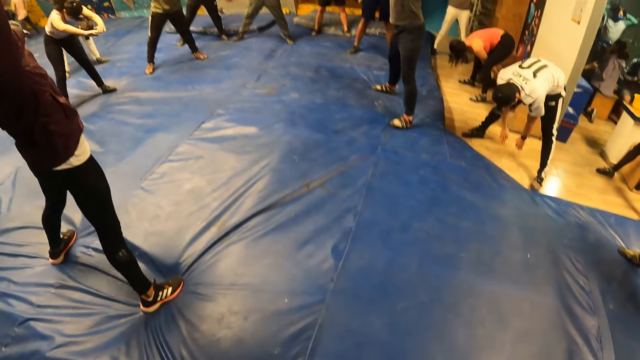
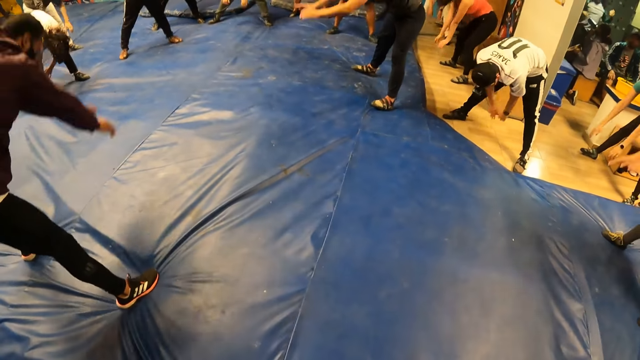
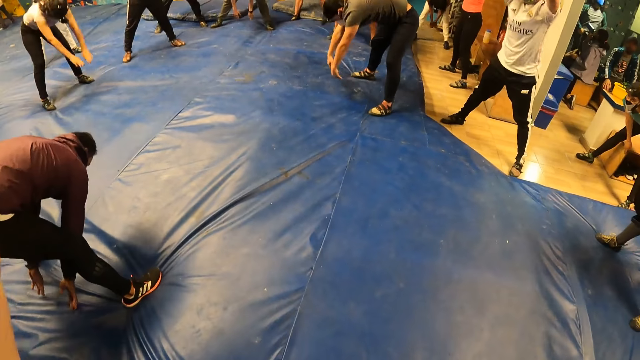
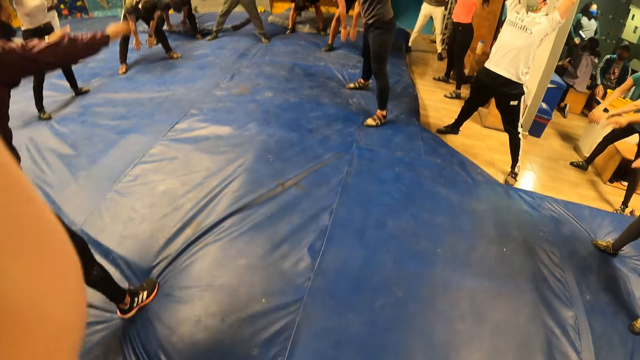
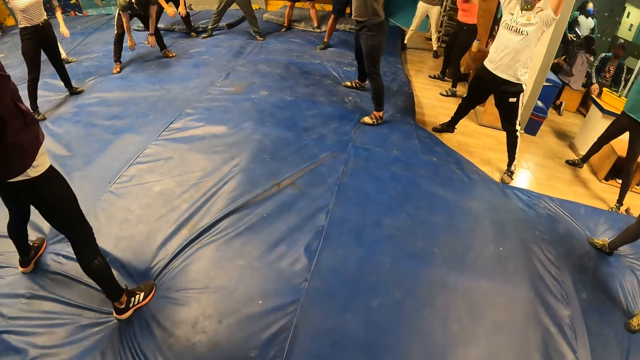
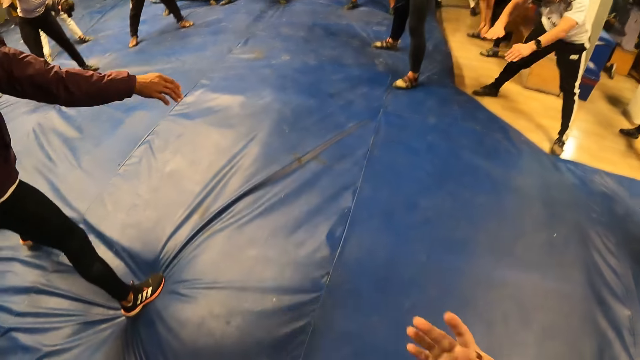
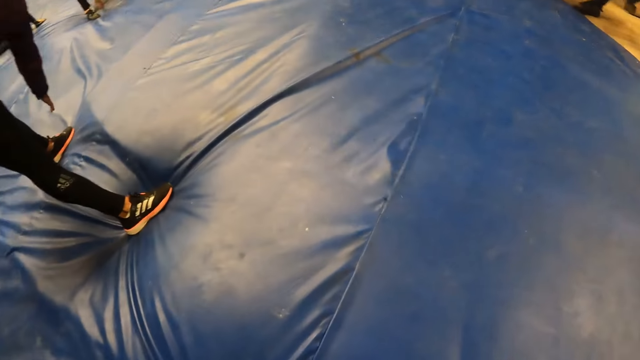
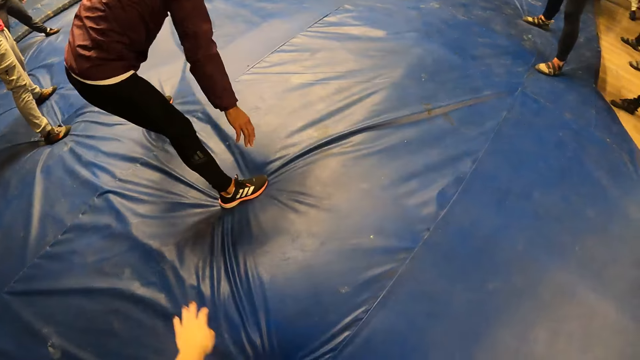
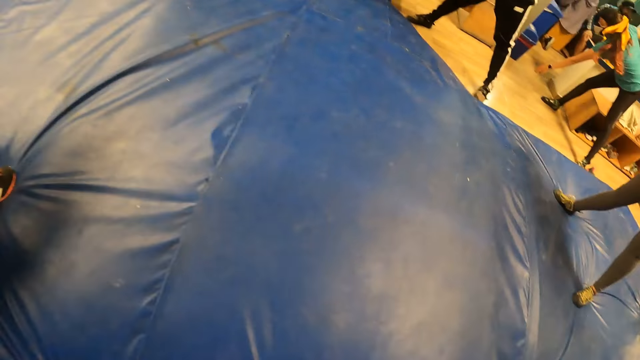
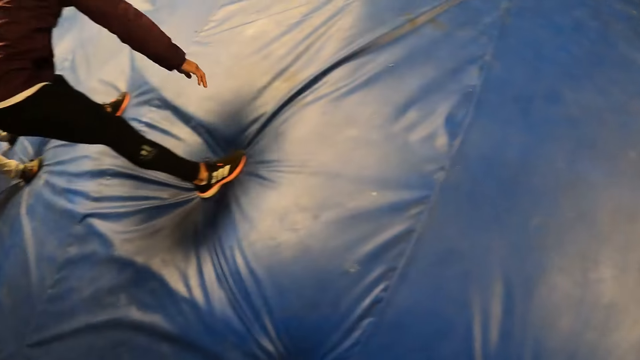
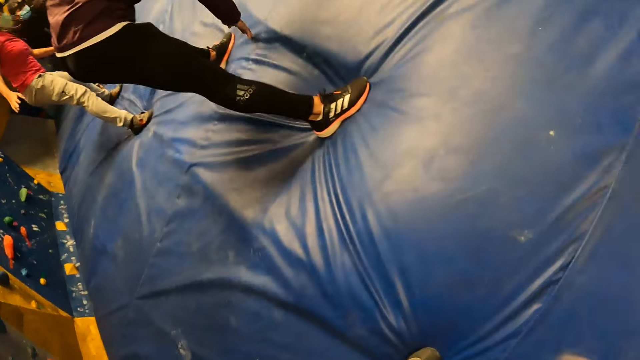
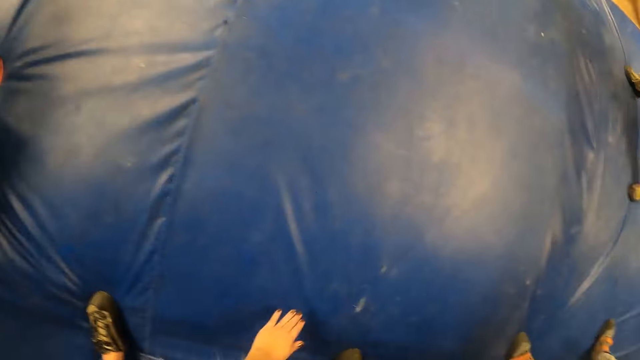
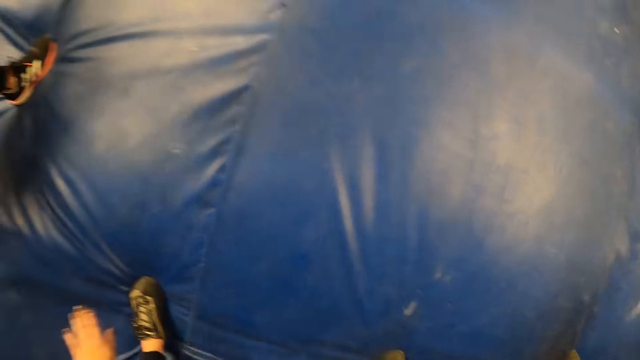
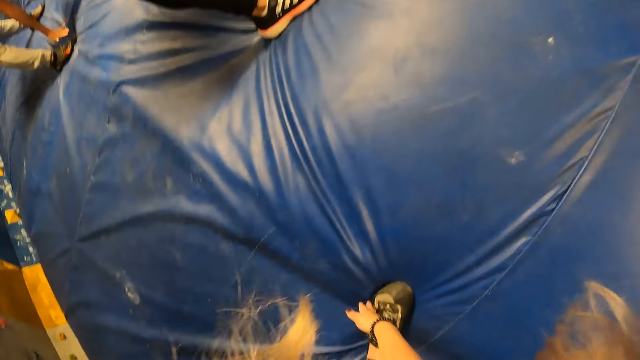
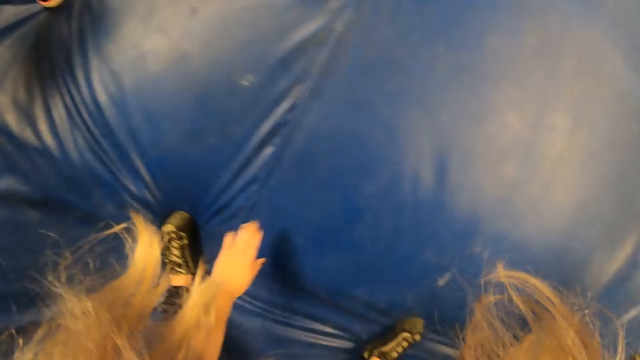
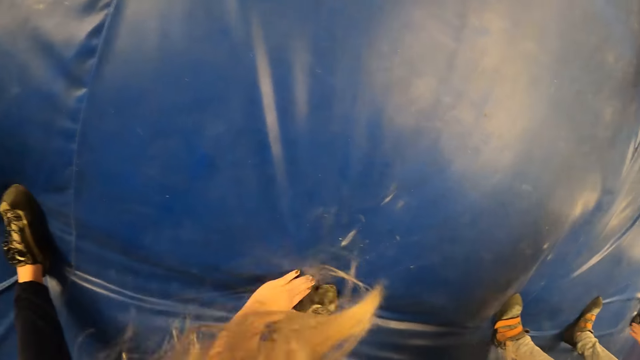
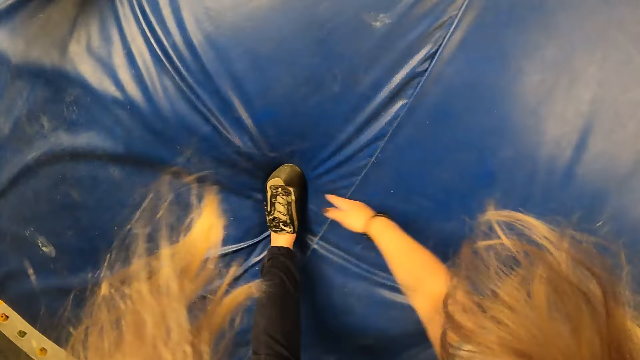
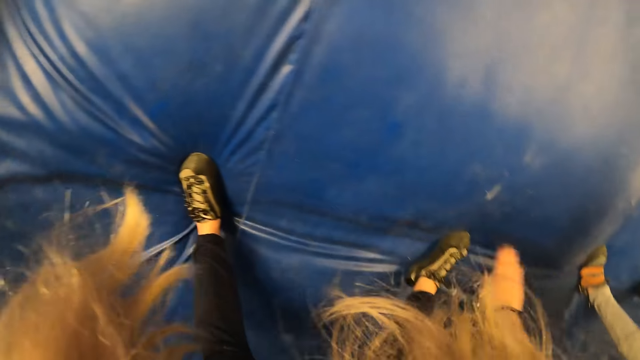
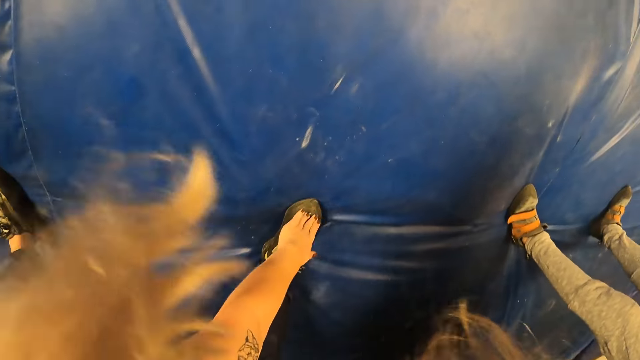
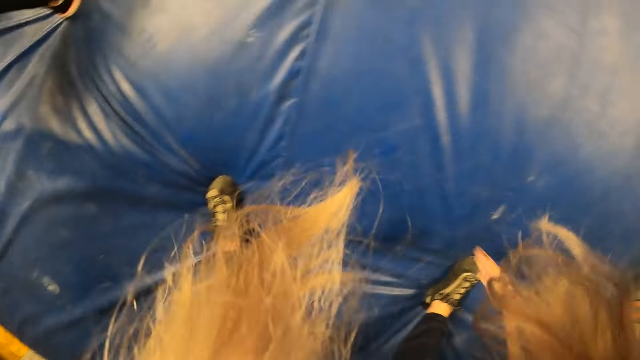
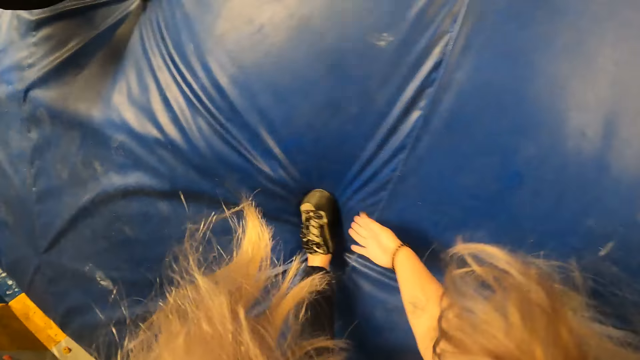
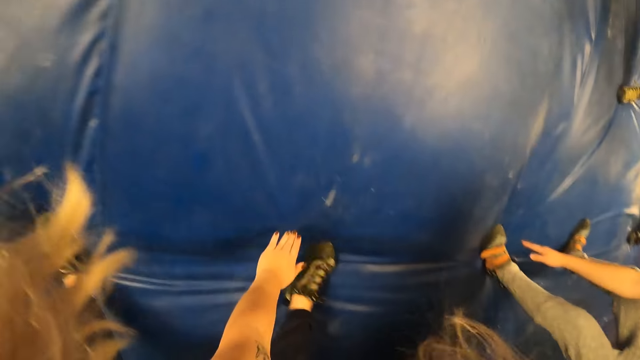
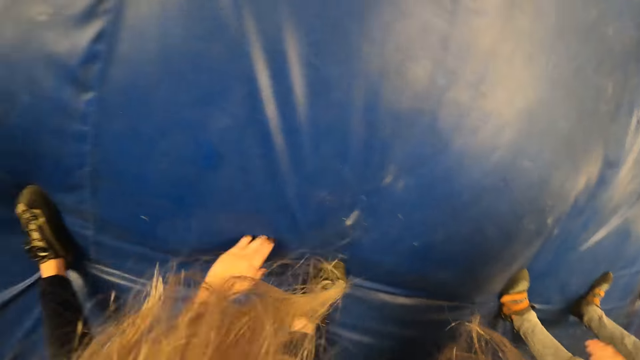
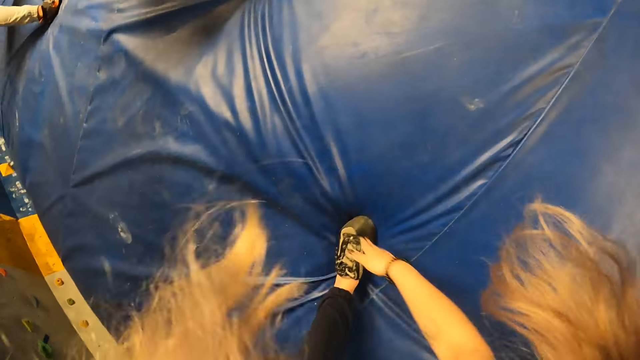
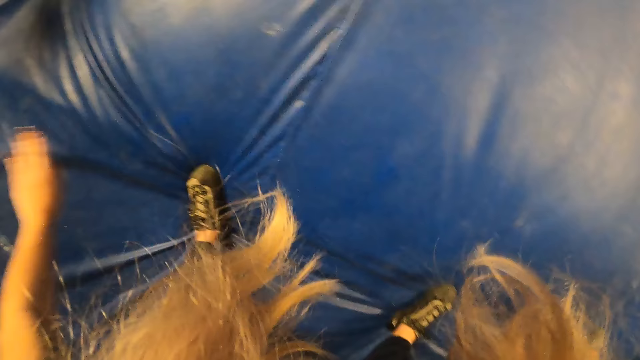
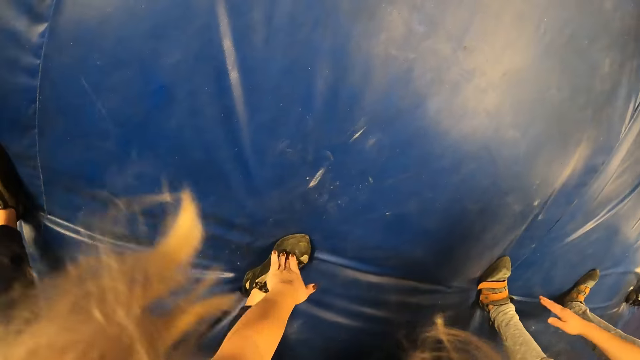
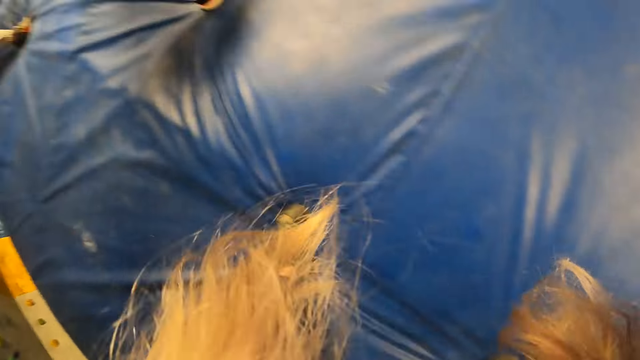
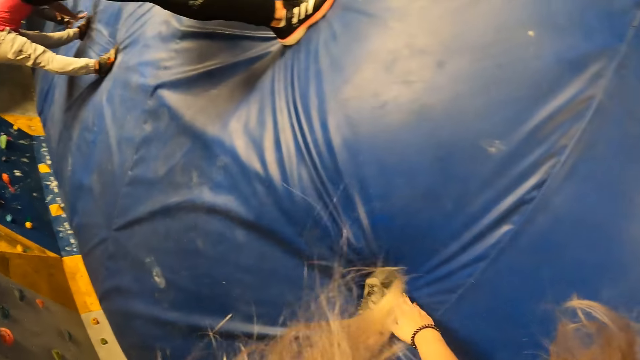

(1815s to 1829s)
The camera wearer holds the mat. She holds the shoe. She pulls her hand off the shoe. She holds the shoe. She pulls her hand off the shoe. She holds the shoe. She pulls her hand off the shoe. She holds the shoe. She pulls her hand off the shoe. She holds the shoe. She pulls her hand off the shoe. She holds the shoe. She pulls her hand off the shoe. She holds the shoe. She pulls her hand off the shoe. She holds the shoe.

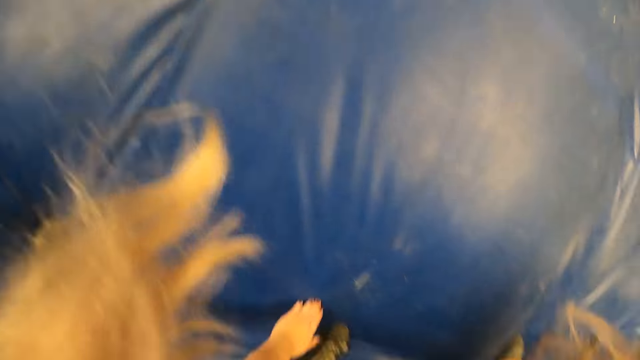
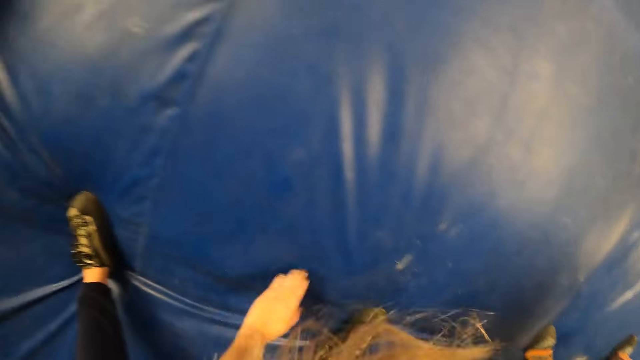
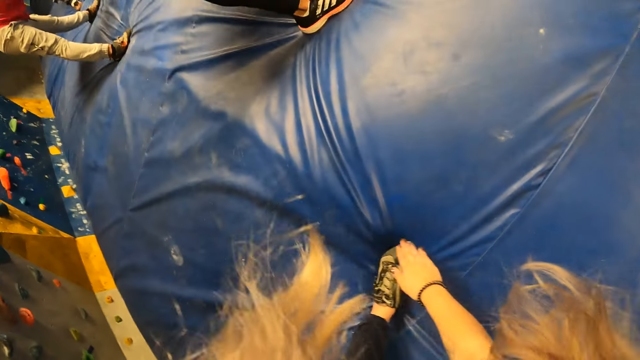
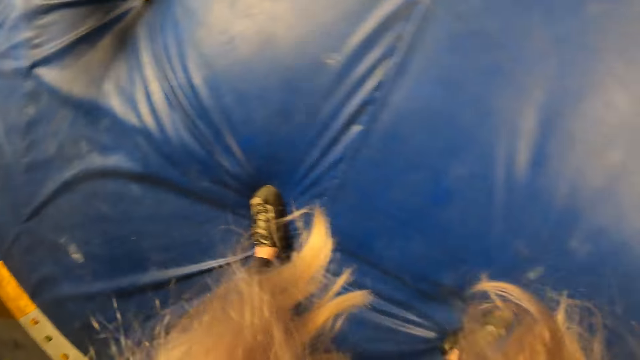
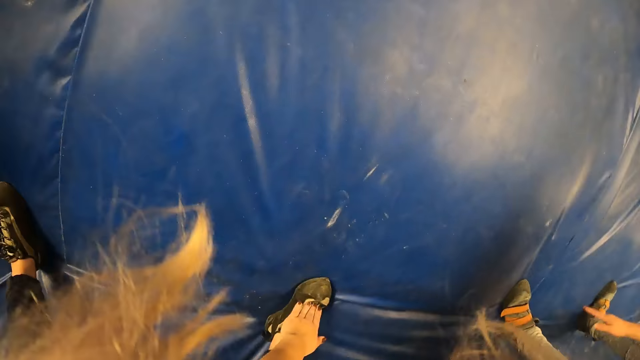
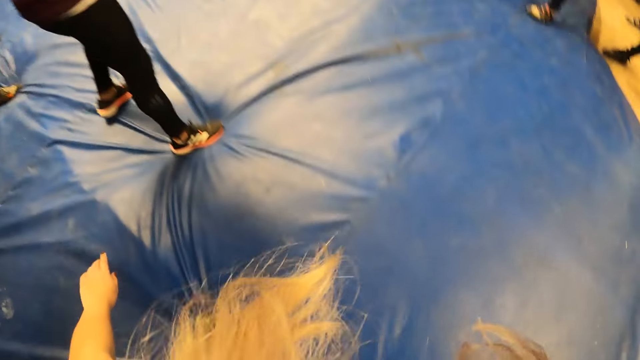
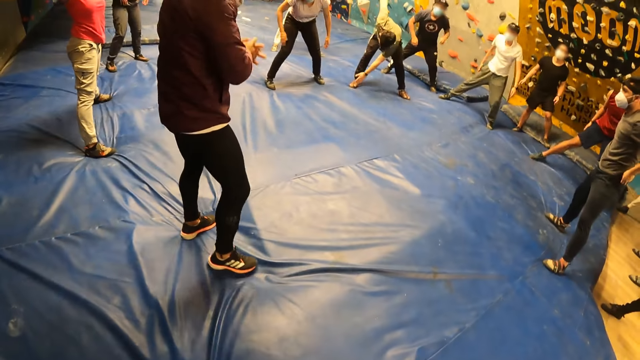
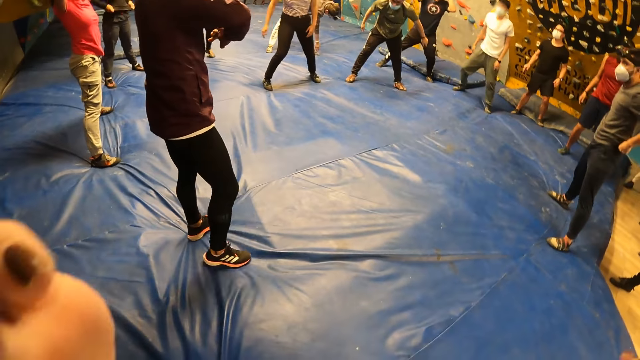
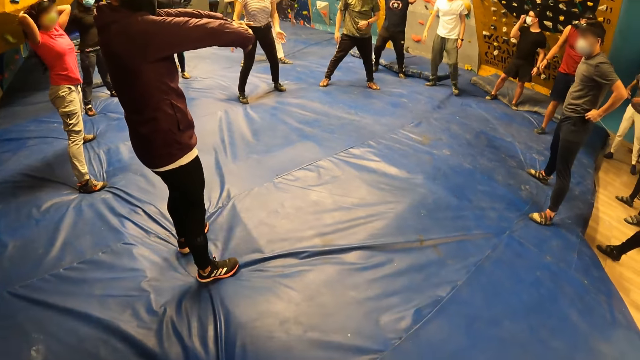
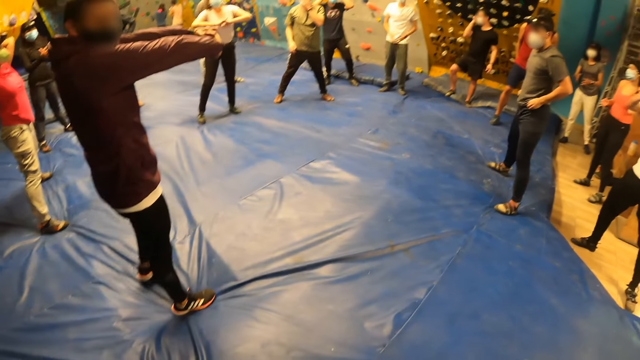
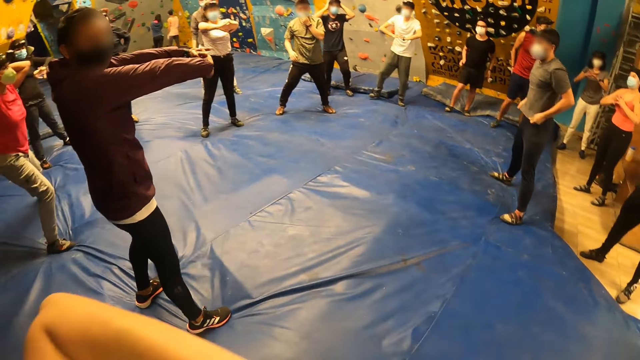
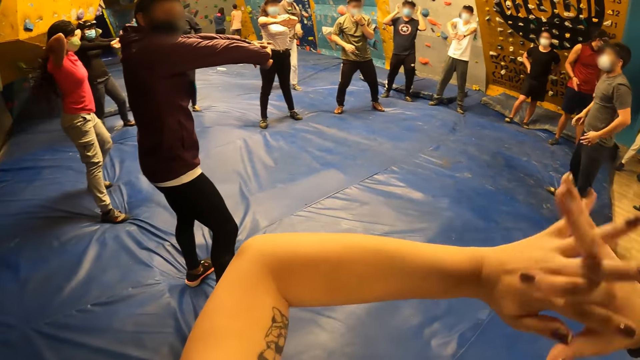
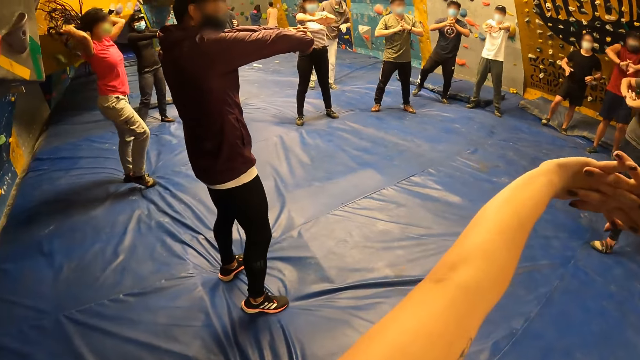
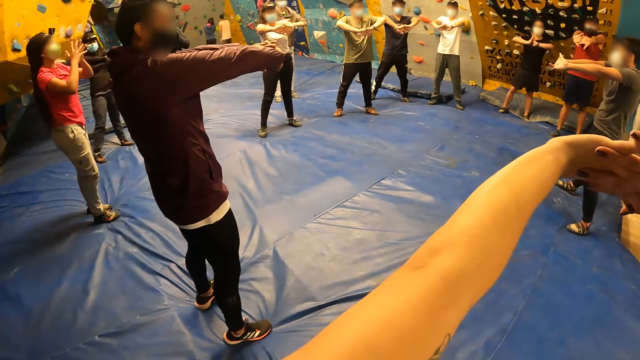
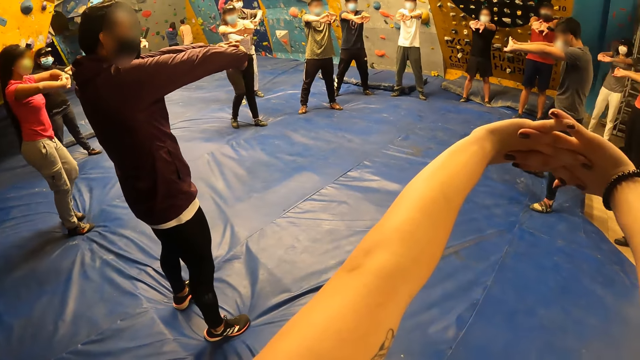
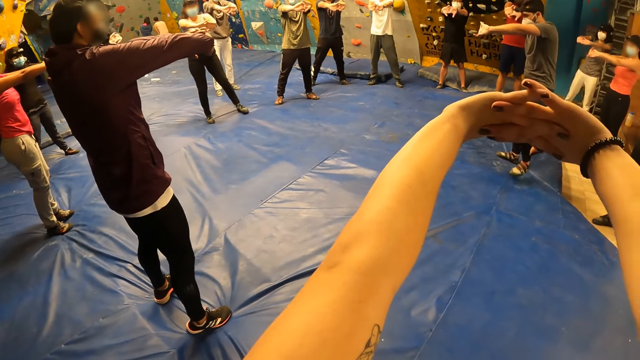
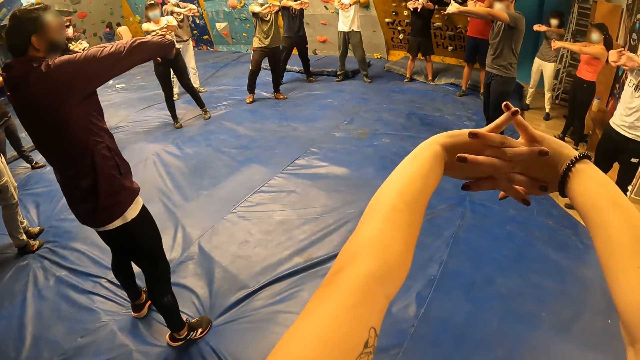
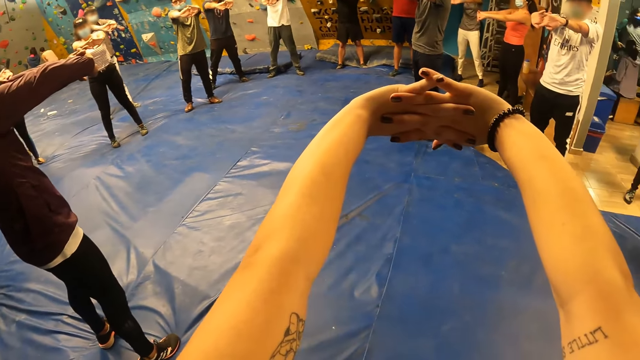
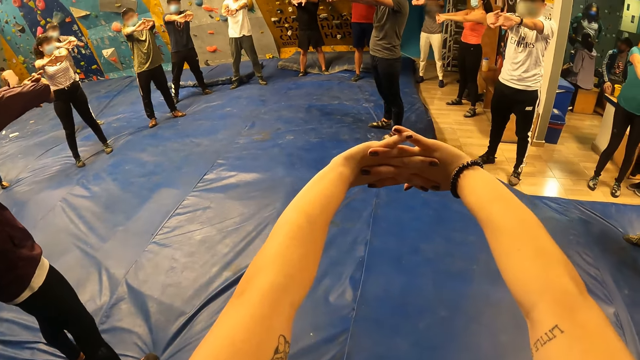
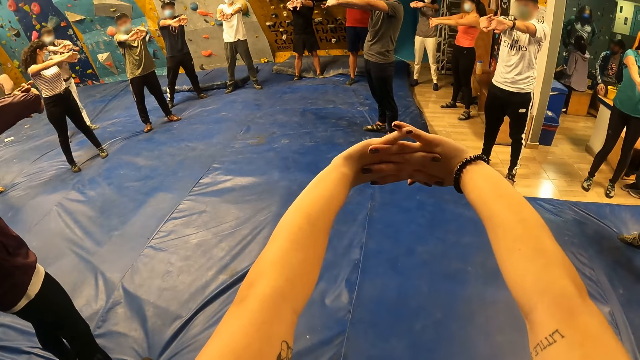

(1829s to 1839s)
The camera wearer pulls her hand off the shoe. She holds the shoe. She pulls her hand off the shoe. She holds the shoe. She pulls her hand off the shoe. She holds the shoe. She pulls her hand off the shoe. She exercises her fingers. She touches her face with her left hand. She lifts her hand. She exercises her fingers. She holds her hands together. She stretches her hands.
